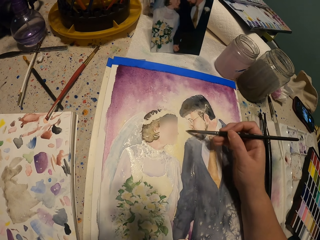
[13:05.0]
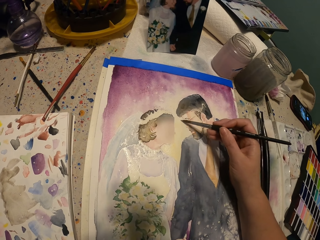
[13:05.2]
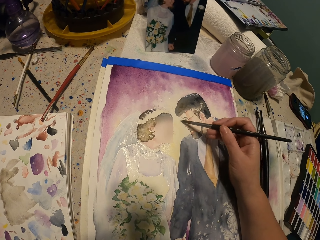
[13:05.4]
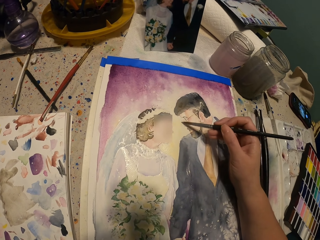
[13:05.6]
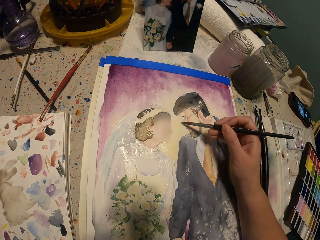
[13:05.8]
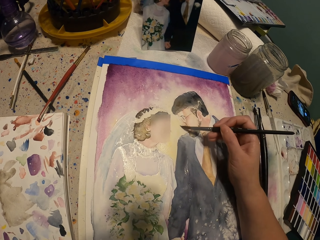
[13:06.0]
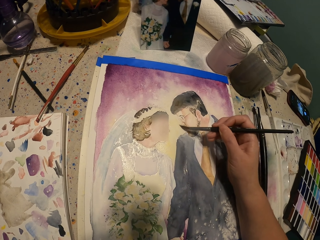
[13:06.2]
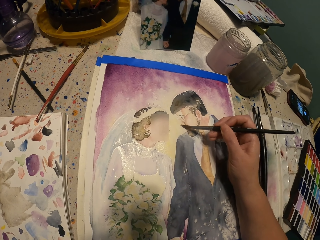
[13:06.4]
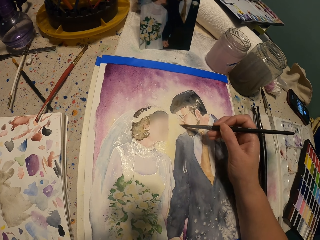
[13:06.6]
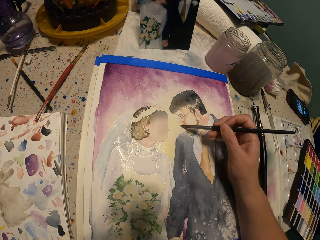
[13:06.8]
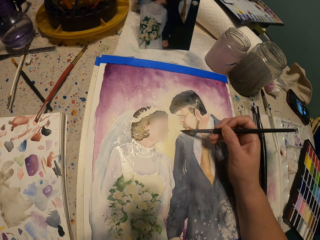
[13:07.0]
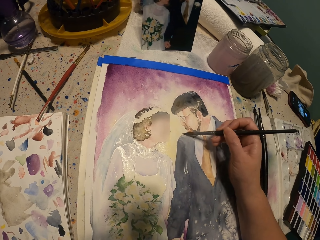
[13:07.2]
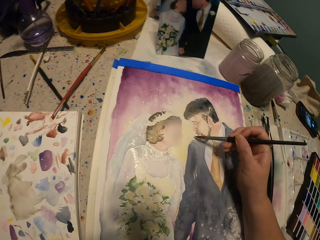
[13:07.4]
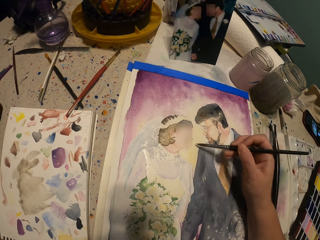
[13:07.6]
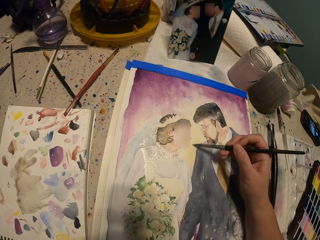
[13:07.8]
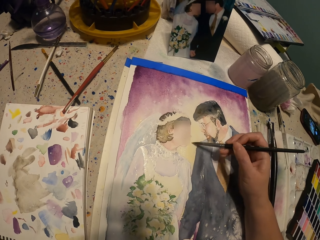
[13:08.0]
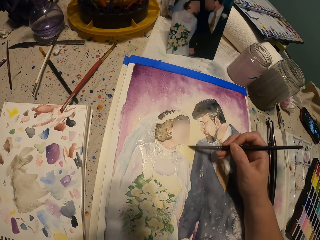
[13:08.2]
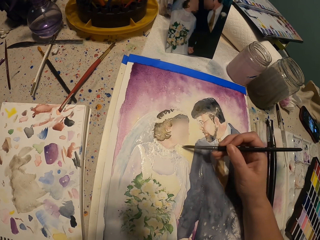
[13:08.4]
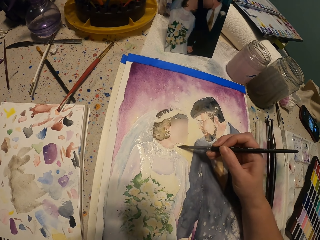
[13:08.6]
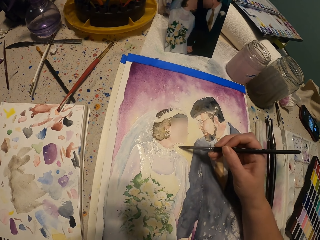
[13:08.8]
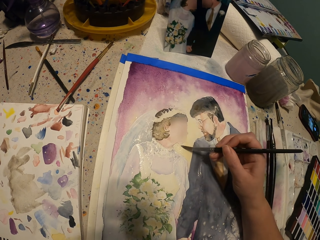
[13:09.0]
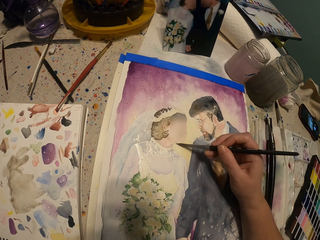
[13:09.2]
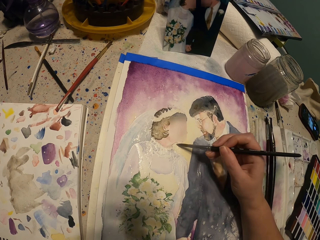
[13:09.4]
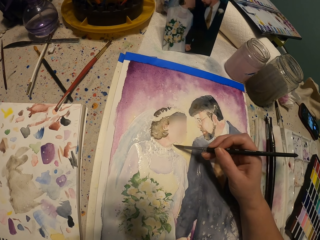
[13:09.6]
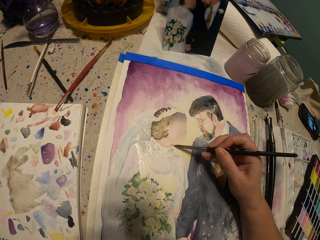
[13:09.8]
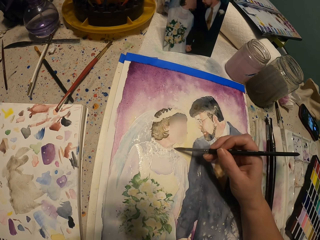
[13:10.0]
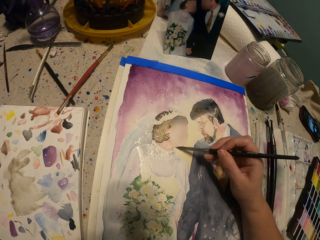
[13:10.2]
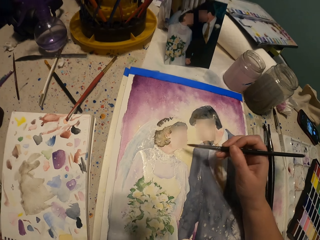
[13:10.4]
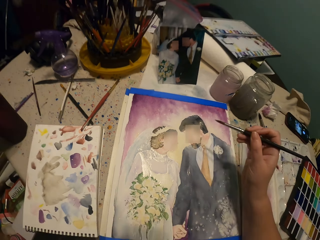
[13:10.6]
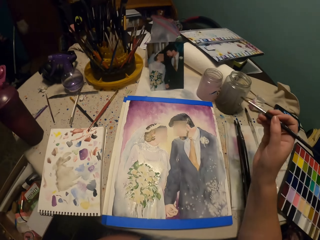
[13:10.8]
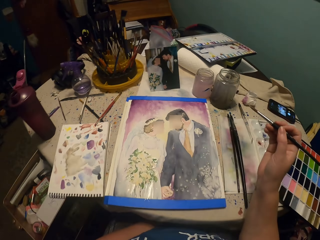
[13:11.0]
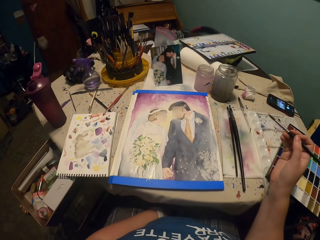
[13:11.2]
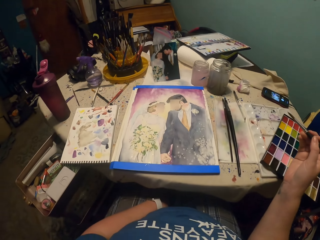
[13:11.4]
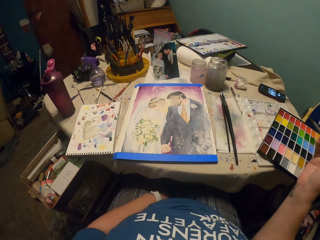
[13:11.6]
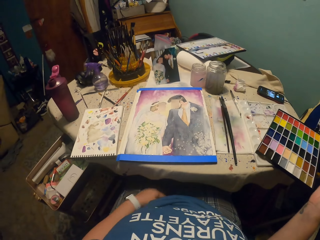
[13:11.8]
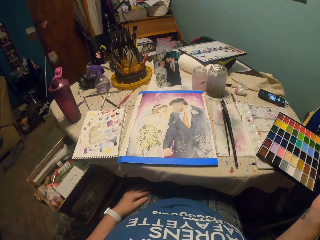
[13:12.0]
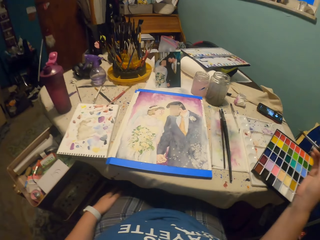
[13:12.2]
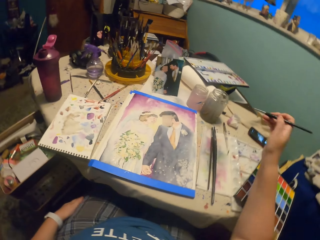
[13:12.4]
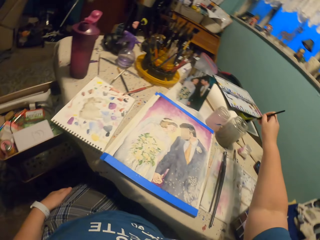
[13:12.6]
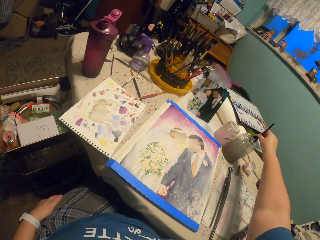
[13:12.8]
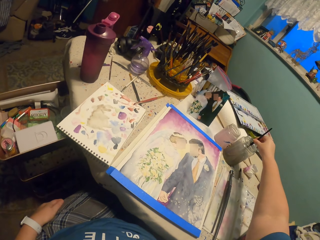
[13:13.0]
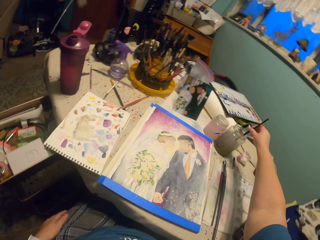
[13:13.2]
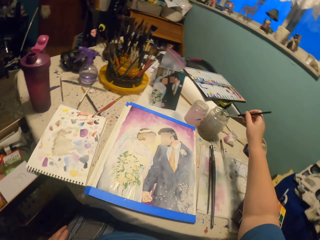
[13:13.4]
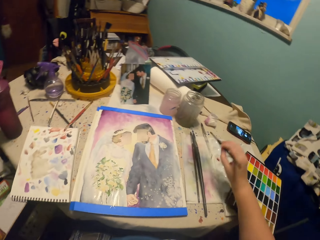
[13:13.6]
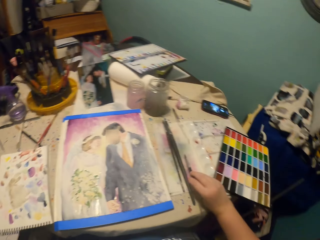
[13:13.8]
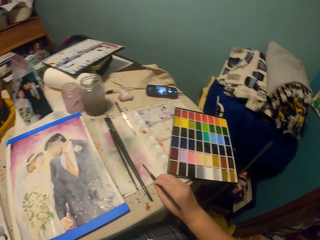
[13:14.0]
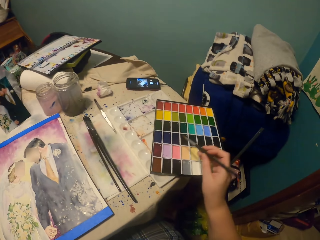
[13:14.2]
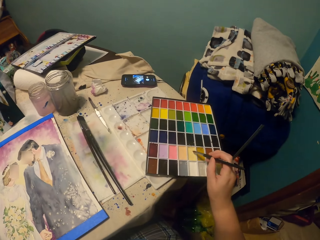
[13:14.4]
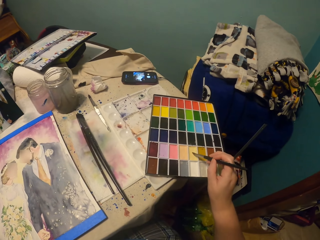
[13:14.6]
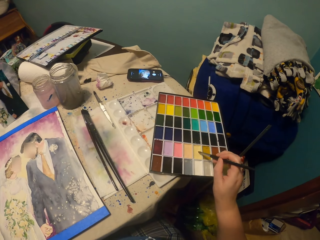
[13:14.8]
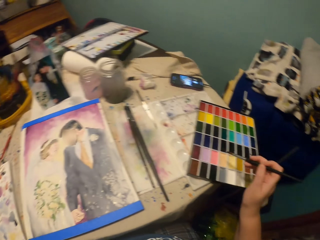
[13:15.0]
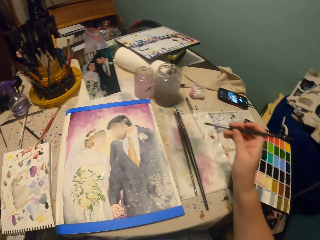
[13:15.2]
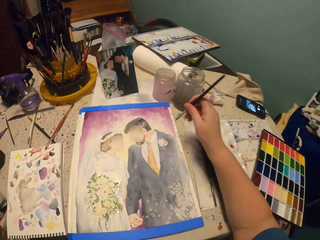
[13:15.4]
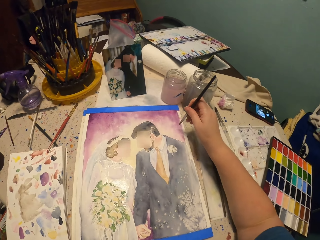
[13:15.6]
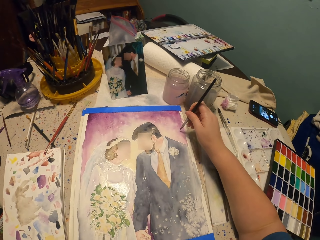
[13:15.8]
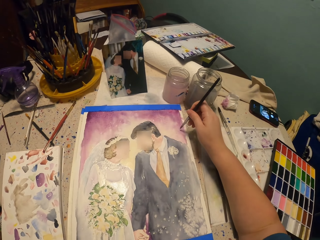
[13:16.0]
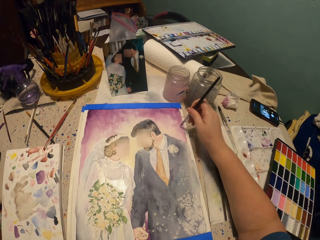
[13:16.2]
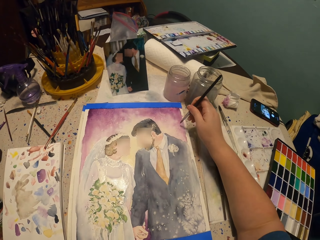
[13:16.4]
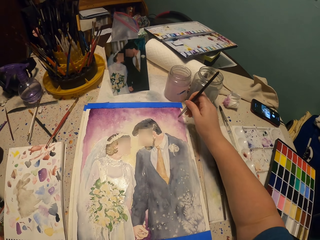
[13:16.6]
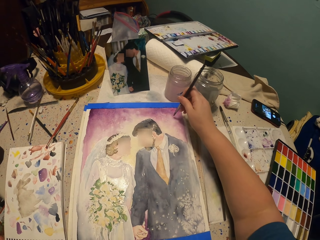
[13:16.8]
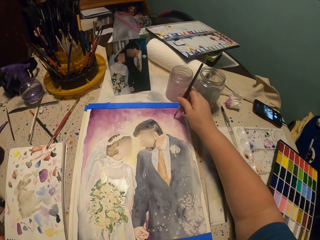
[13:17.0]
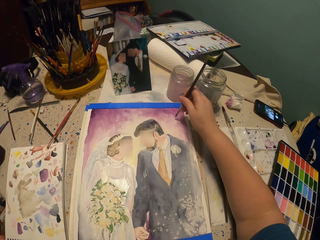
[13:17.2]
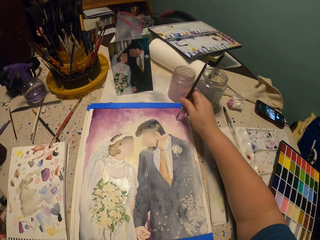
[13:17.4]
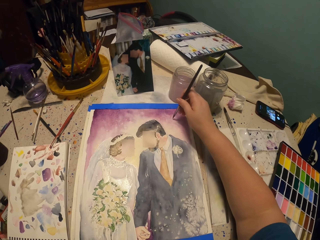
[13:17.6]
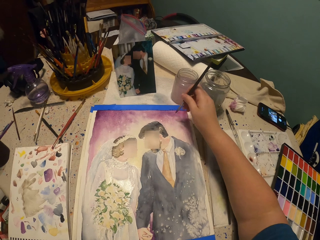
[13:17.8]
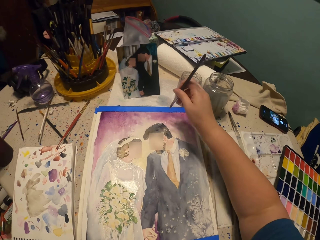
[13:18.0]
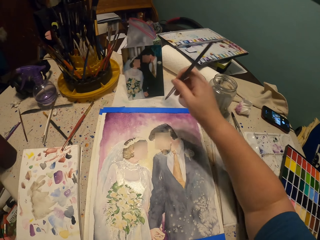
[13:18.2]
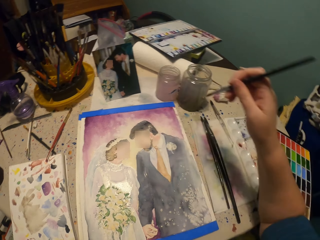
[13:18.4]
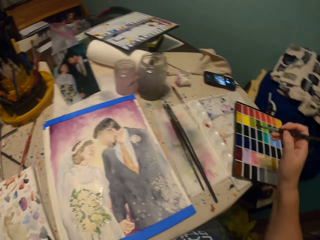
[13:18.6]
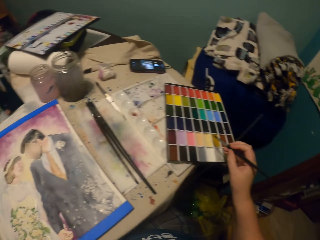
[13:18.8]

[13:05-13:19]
The camera wearer moves their hand away from the painting. They move their left hand. They dip the paint brush or round brush in water. They dip the round brush in paint. They tap a side. They tap on the painting. They paint the picture with the paint brush.

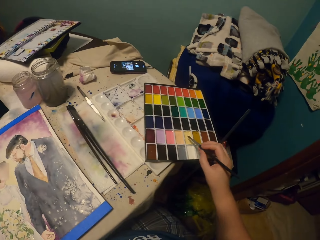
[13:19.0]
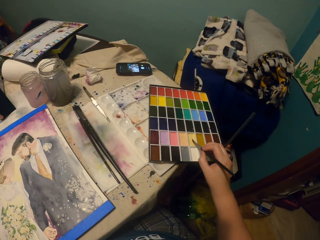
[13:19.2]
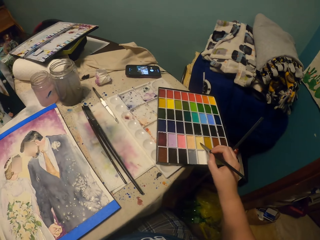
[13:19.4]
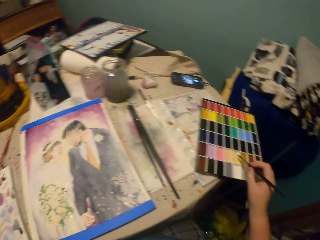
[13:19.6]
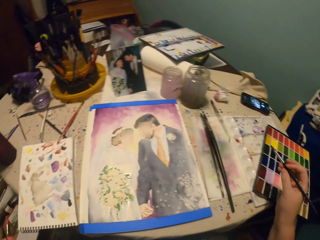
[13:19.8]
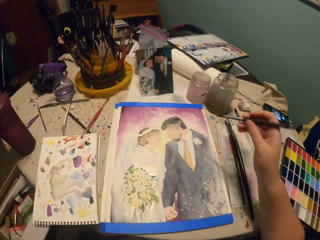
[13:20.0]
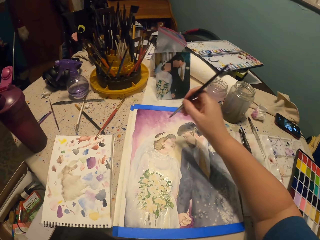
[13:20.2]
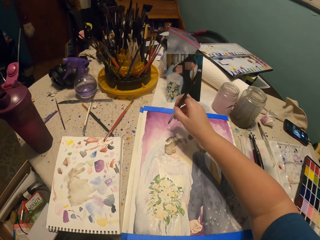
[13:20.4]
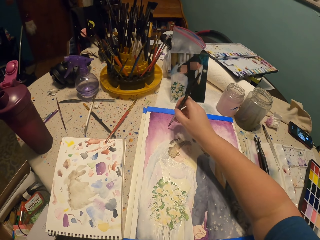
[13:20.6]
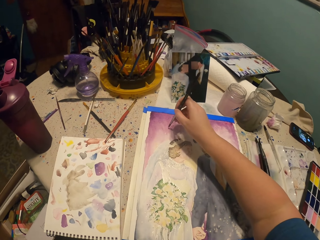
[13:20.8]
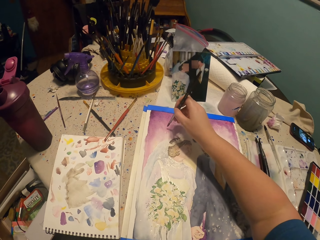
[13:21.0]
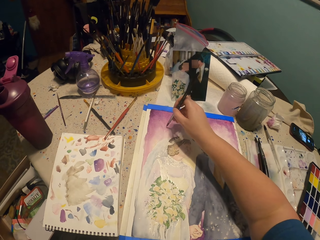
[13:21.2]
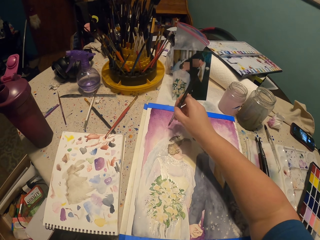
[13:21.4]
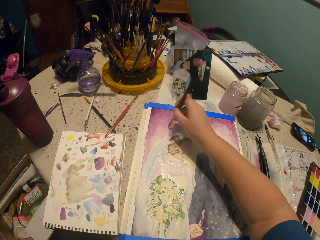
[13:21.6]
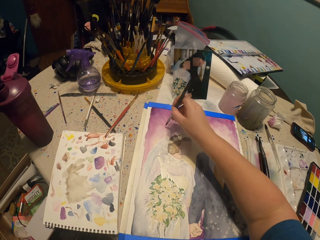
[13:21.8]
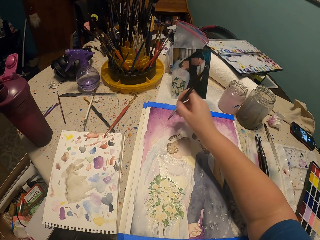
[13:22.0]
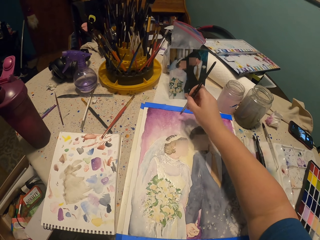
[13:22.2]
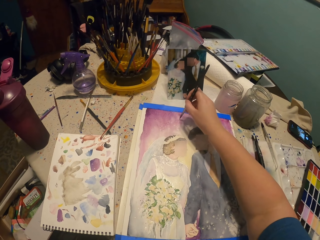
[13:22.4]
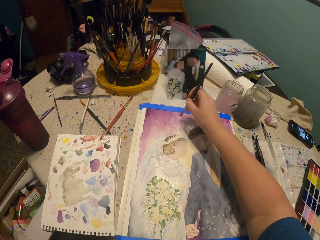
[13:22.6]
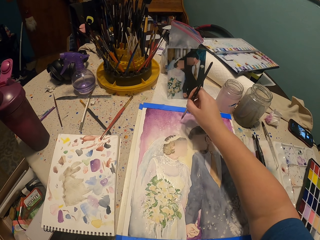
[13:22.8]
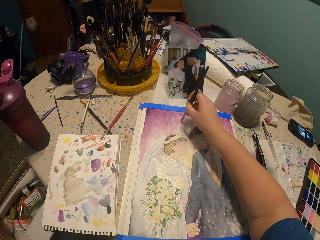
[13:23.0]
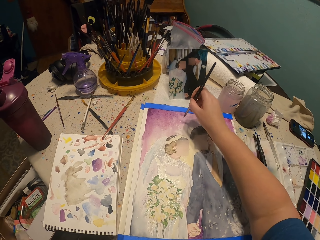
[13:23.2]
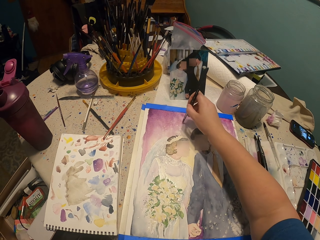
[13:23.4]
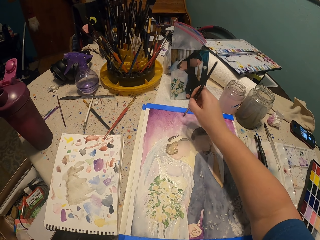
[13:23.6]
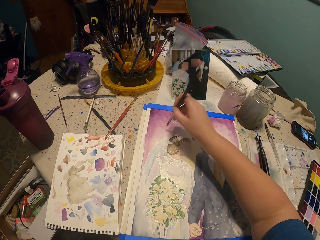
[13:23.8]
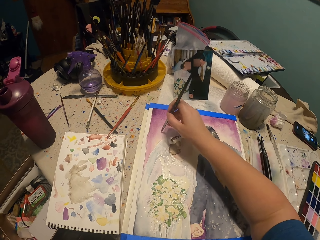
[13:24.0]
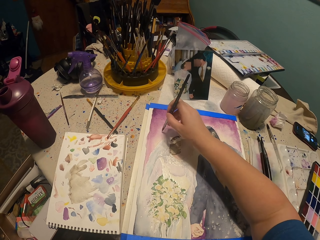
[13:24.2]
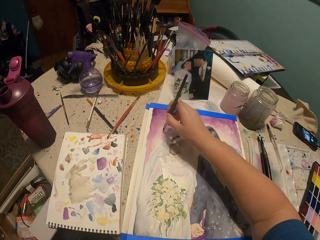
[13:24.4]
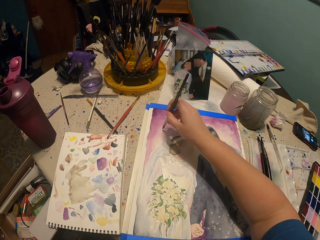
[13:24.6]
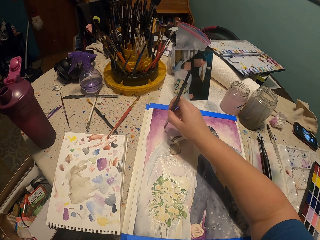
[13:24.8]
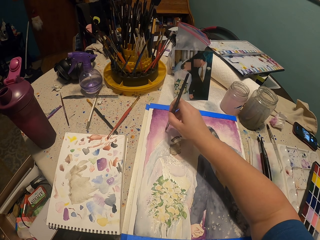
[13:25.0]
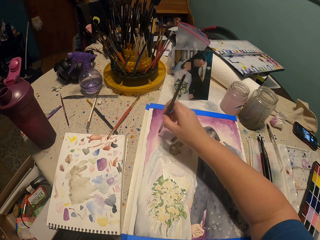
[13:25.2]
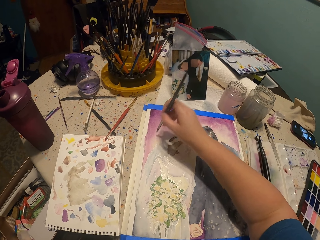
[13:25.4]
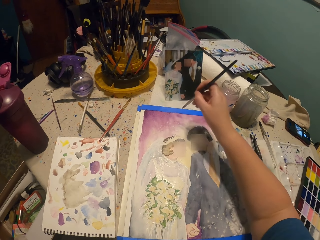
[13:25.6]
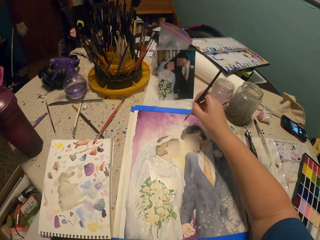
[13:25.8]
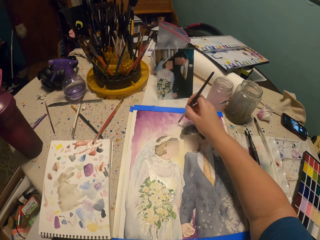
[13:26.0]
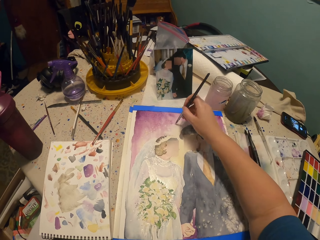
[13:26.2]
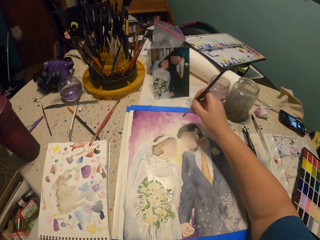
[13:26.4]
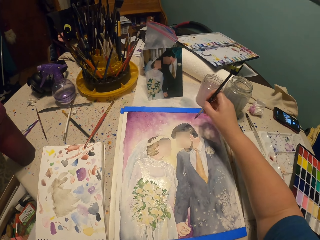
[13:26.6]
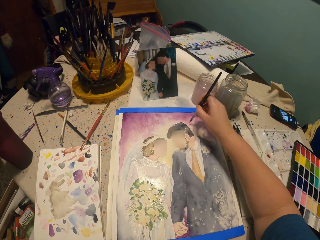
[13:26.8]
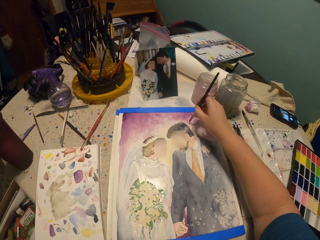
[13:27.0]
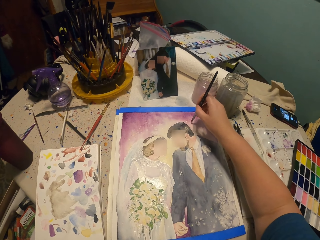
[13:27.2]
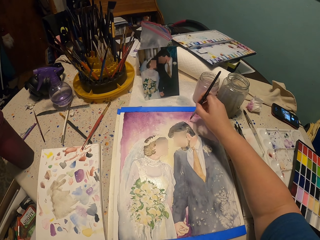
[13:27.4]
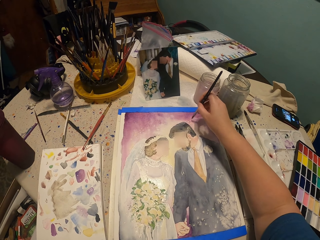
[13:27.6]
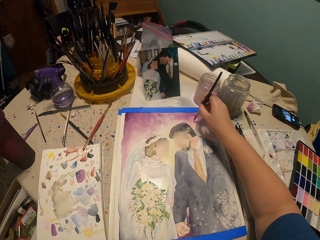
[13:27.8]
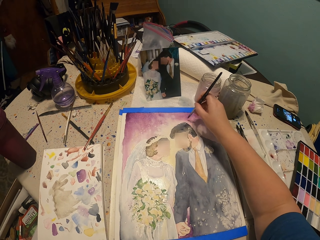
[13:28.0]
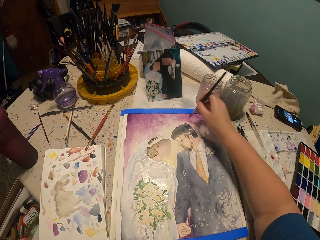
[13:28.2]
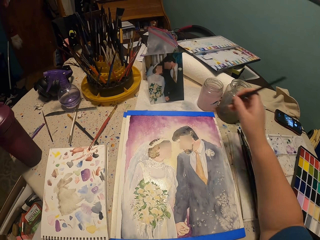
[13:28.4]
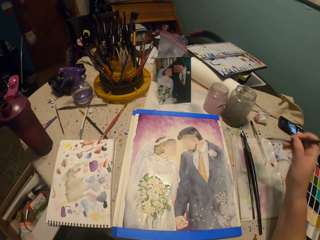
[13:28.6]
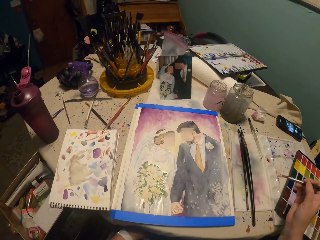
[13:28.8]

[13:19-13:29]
The camera wearer dips the round brush or paint brush in paint. They tap on the painting. They paint the picture with the paint brush.
